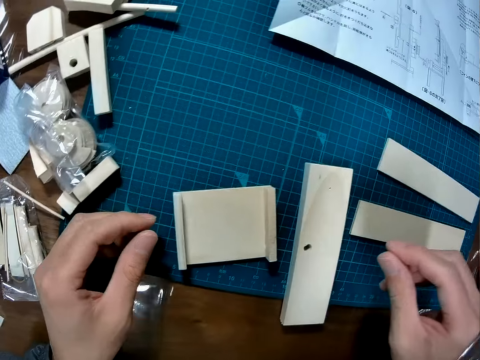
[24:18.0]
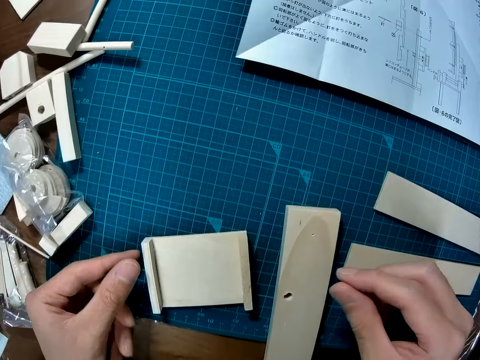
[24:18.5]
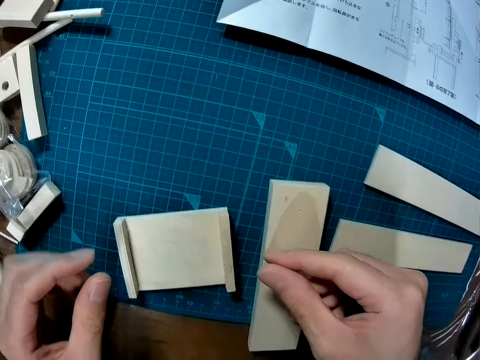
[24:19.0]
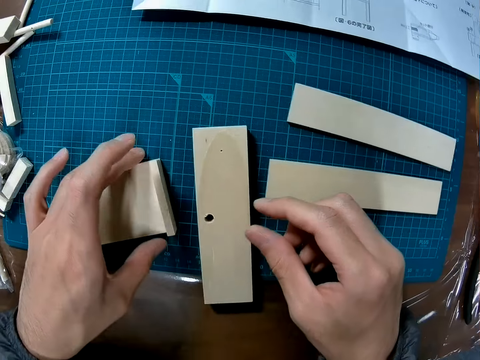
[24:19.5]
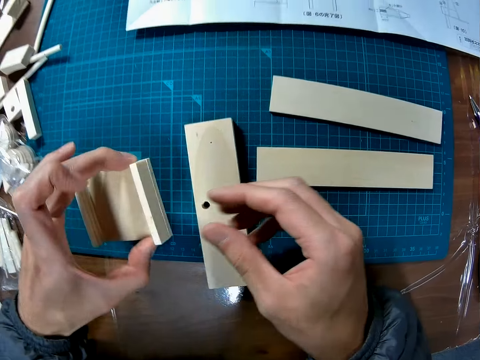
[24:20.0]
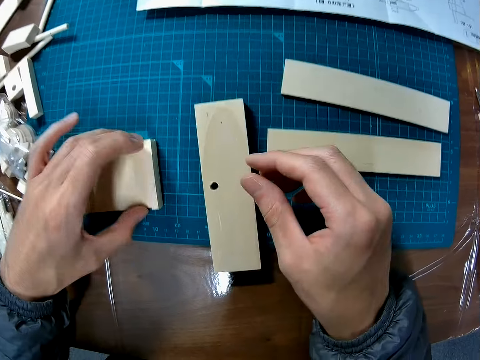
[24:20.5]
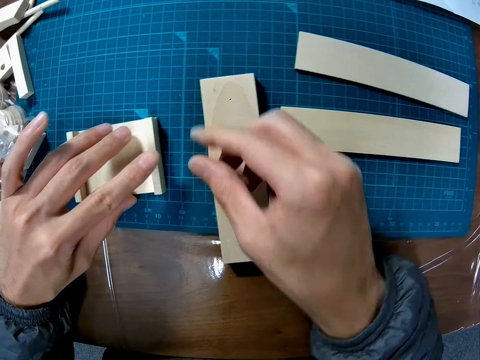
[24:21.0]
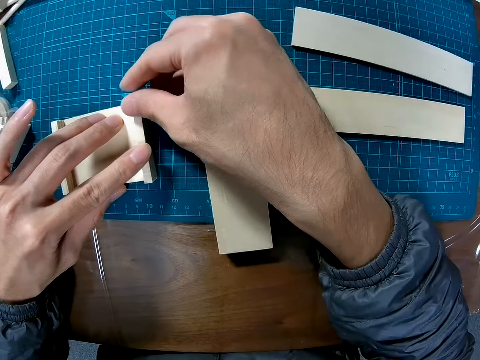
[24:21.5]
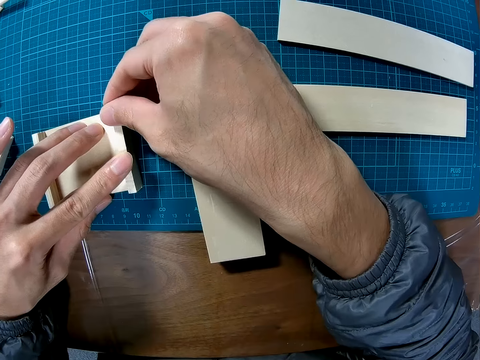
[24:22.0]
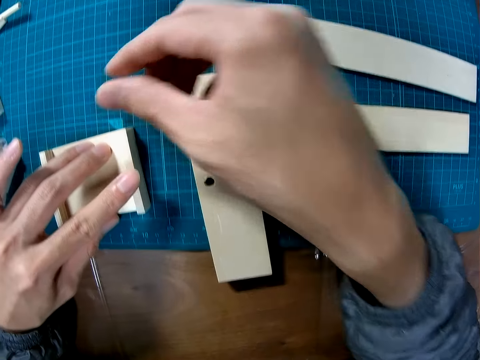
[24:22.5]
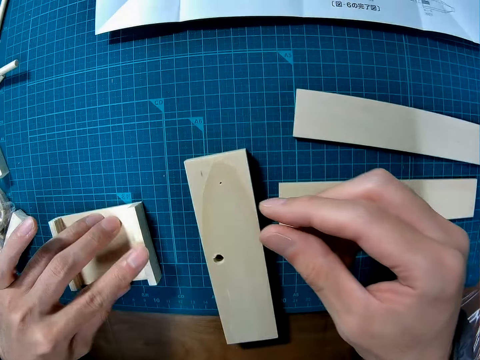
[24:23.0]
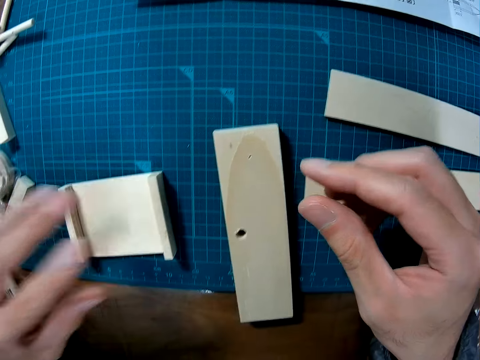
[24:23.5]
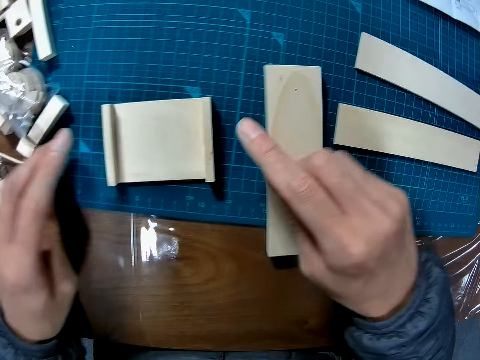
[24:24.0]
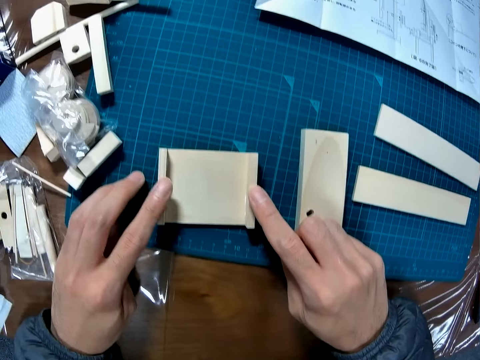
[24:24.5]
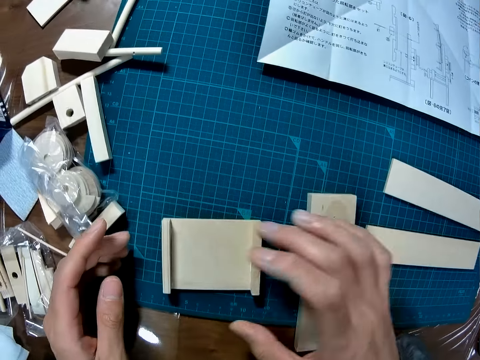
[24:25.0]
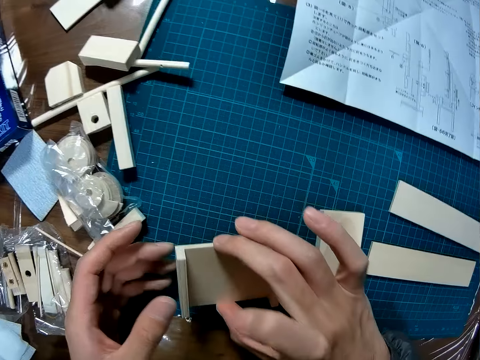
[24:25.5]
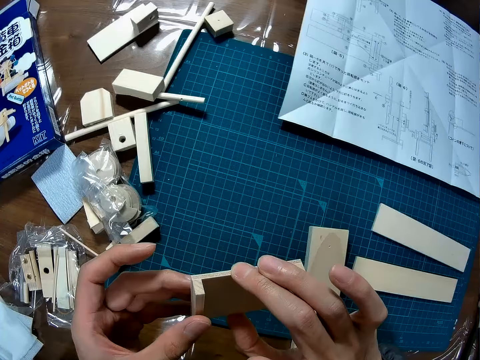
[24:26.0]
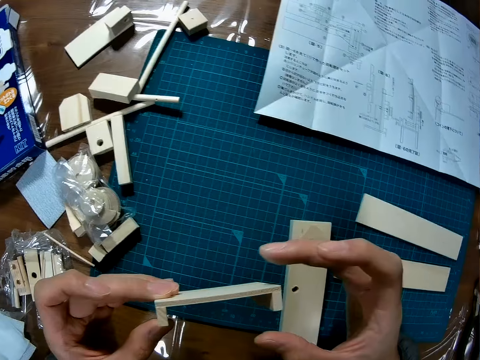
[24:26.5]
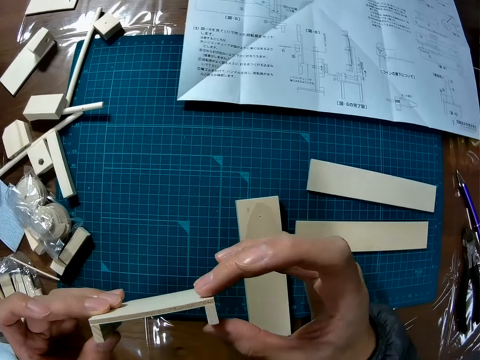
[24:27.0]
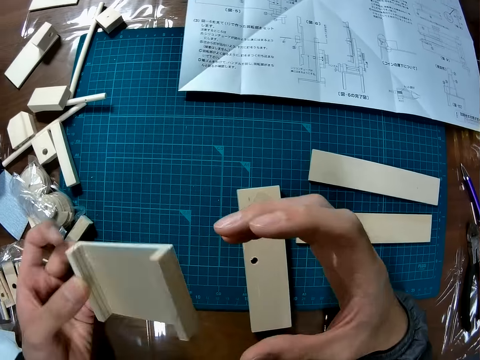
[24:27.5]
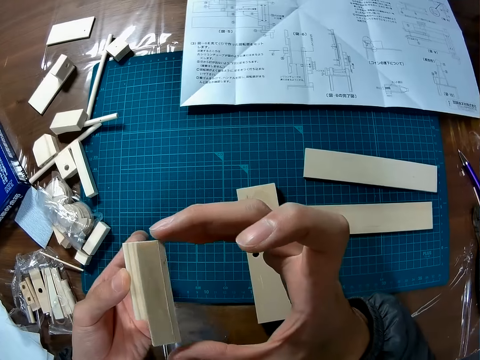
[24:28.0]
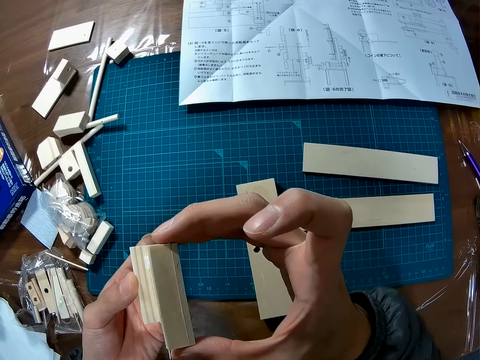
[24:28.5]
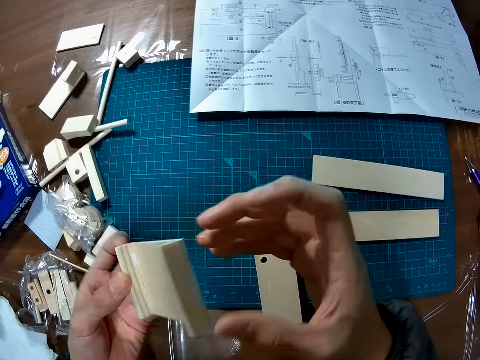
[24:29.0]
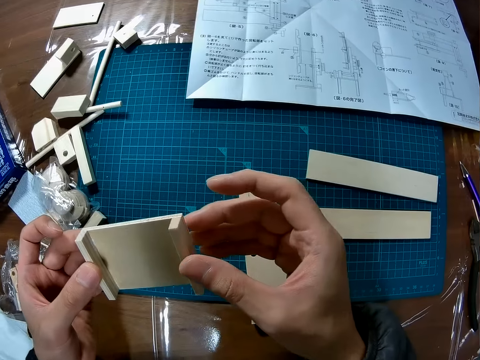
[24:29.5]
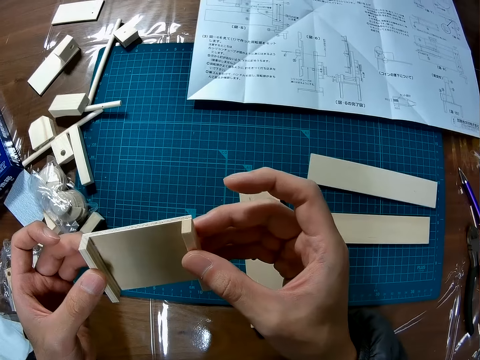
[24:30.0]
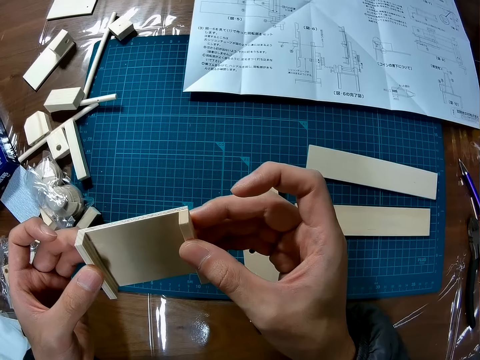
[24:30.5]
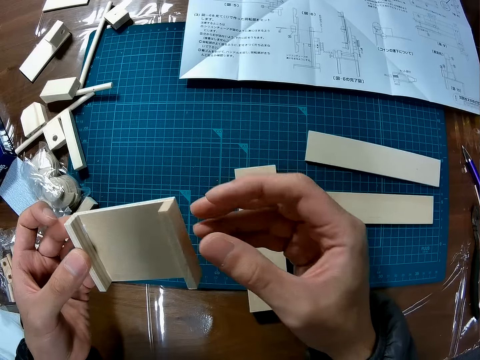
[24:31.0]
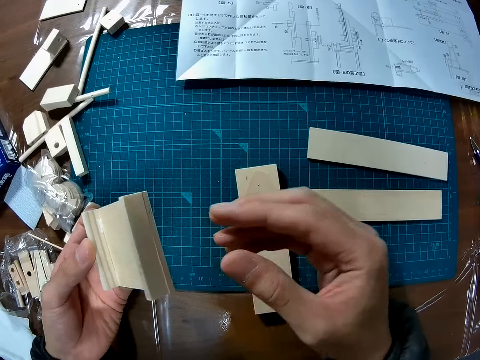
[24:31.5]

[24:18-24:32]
The camera wearer picks up the piece of wood. They place the wood on a cutting mat. They adjust the pieces of wood together. They pick up the piece of wood and adjust the pieces of wood together.

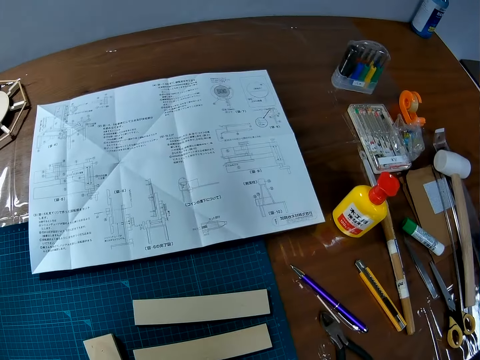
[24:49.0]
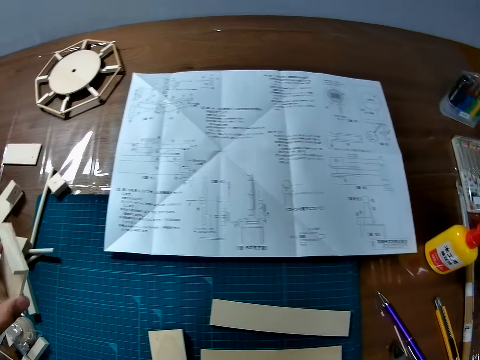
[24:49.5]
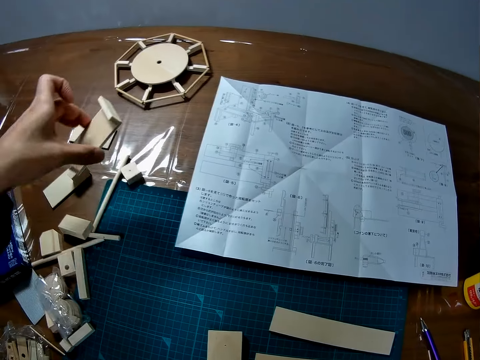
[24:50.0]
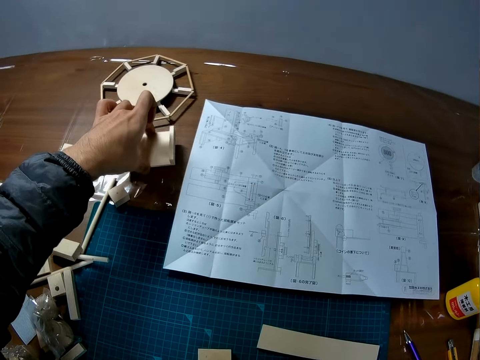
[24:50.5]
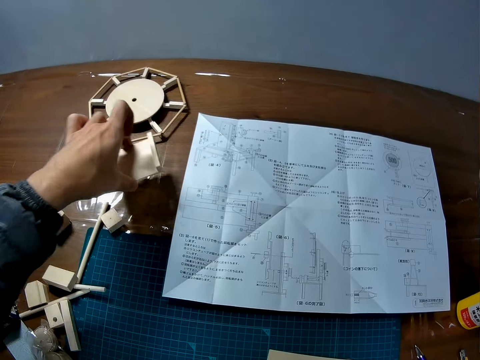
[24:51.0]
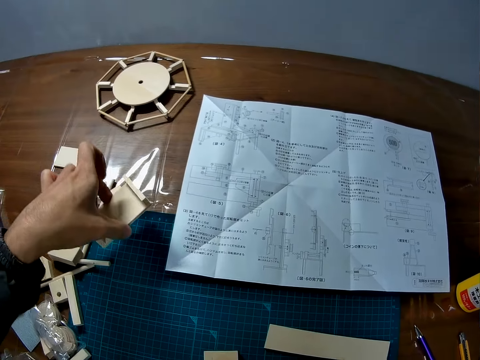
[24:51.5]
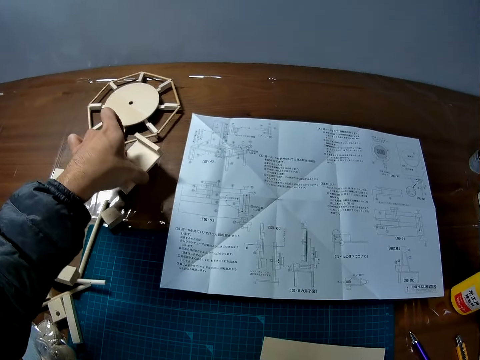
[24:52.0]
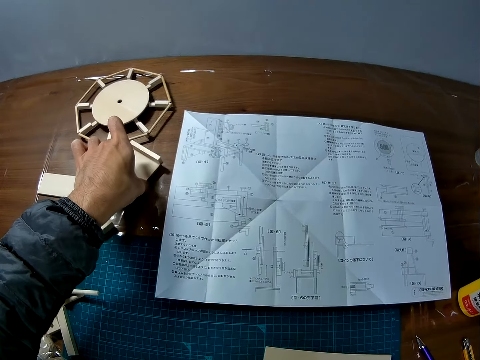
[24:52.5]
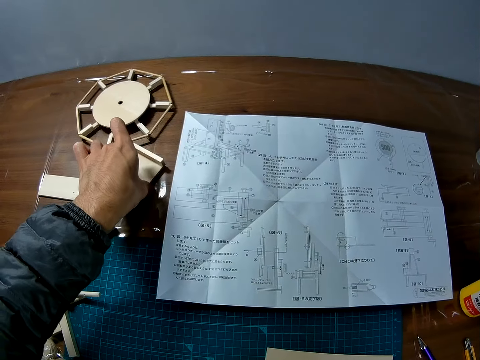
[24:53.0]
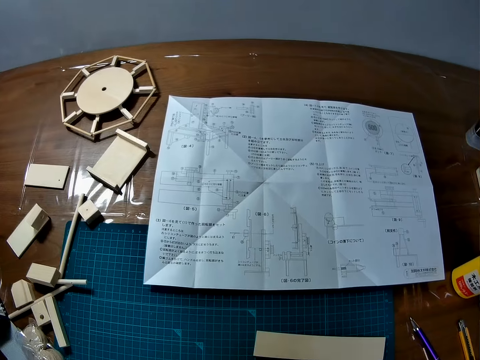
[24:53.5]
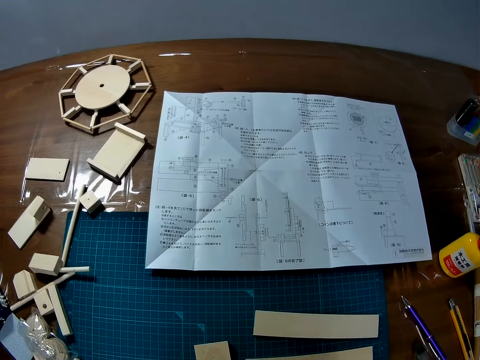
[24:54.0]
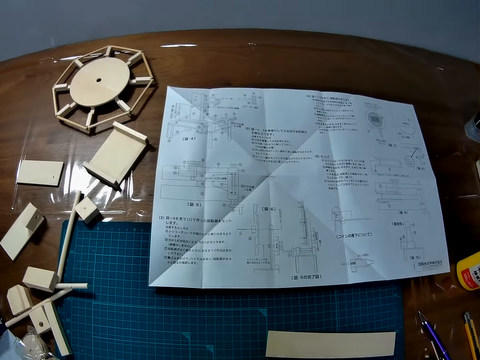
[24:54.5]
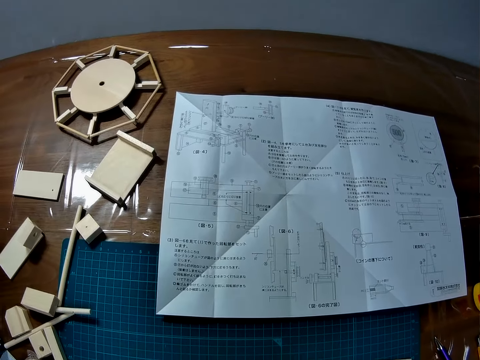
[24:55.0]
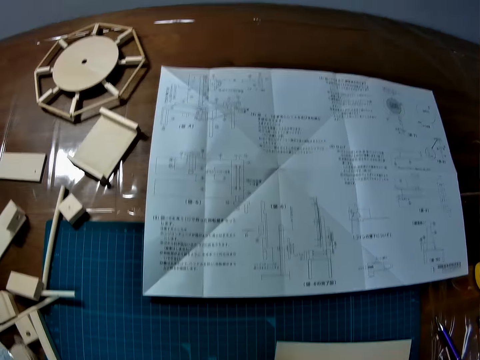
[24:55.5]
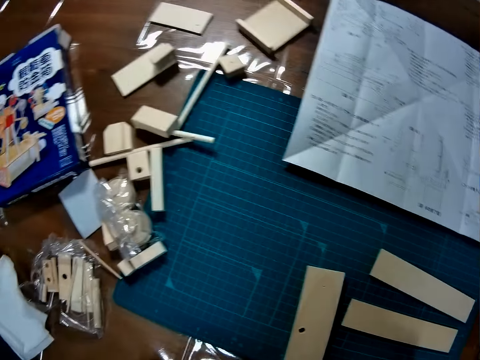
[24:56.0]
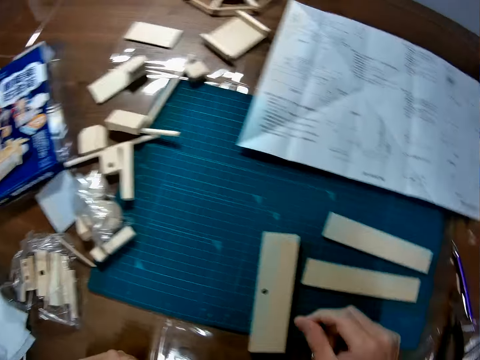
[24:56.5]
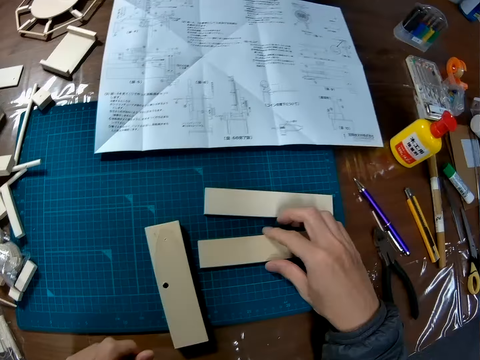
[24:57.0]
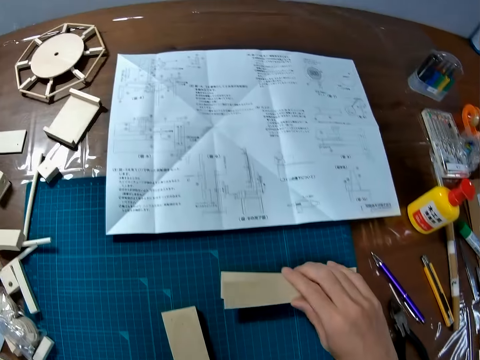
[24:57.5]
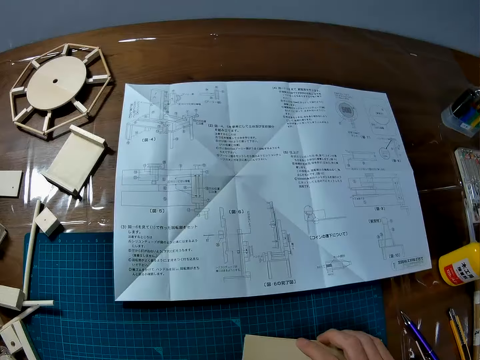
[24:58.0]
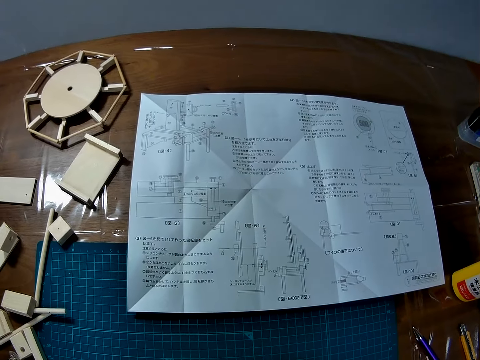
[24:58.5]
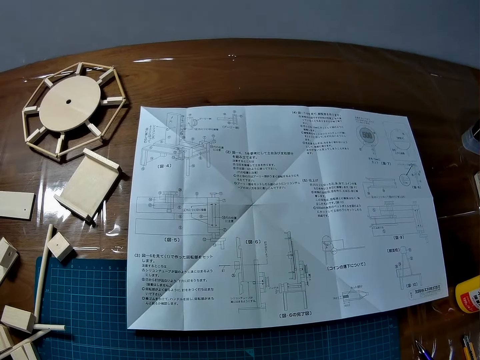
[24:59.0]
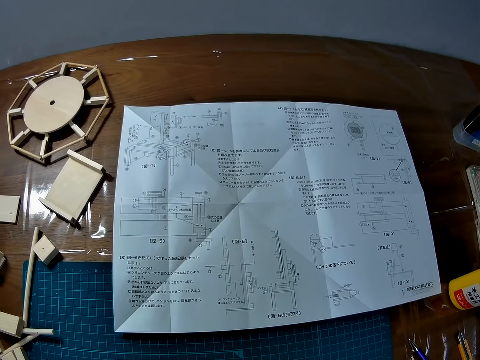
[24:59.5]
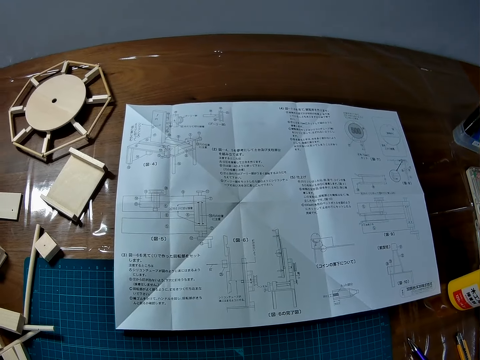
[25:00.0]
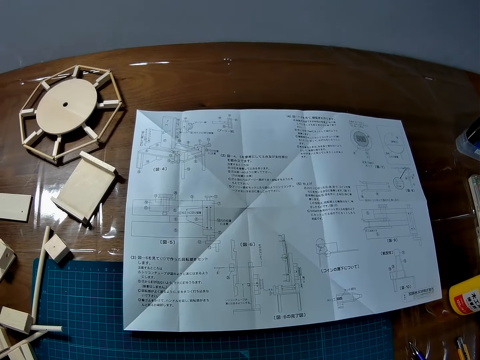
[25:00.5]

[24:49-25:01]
The camera wearer places the wood on a table. They drop the craft piece. They pick up pieces of wood. They drop the craft piece from the table and place the craft piece on another craft piece.
